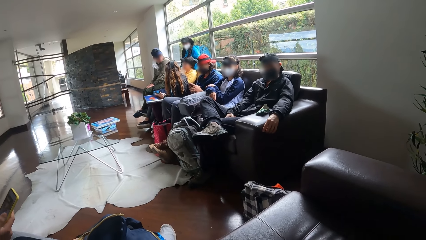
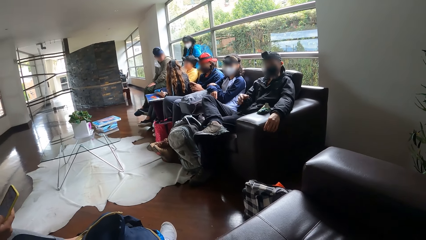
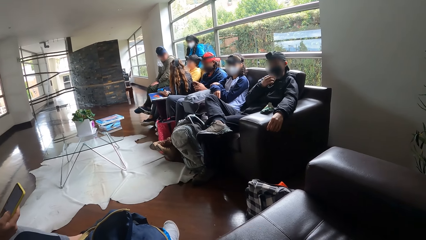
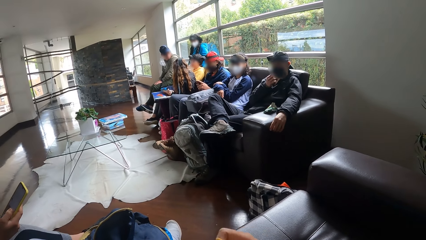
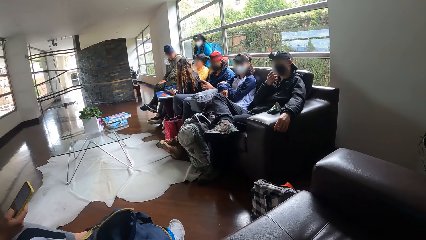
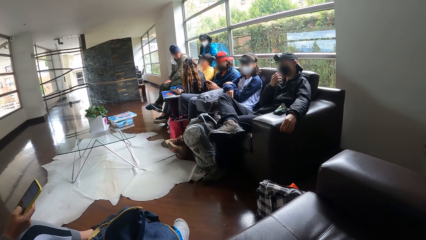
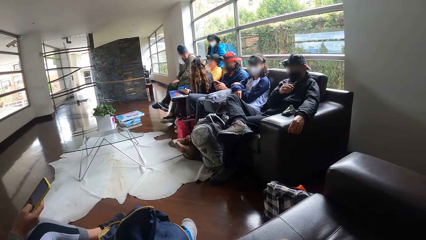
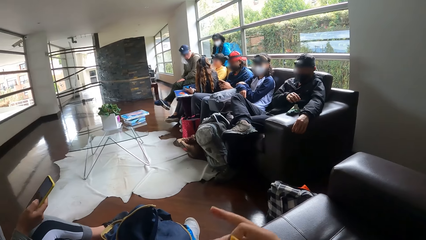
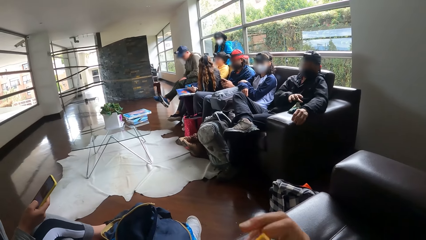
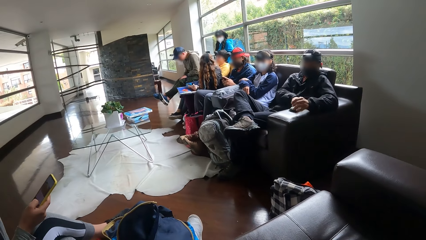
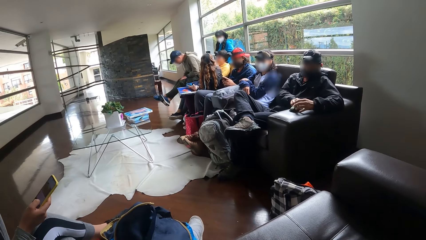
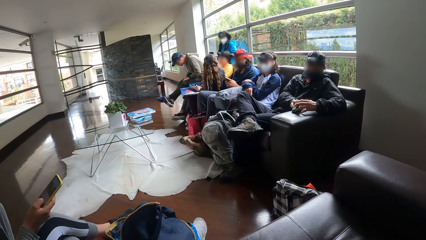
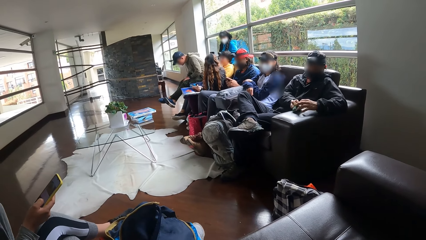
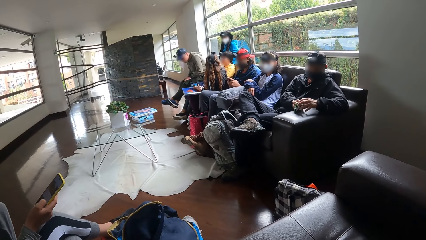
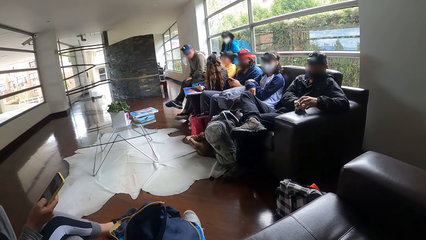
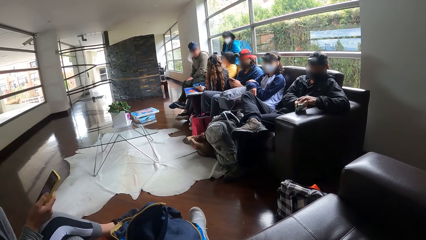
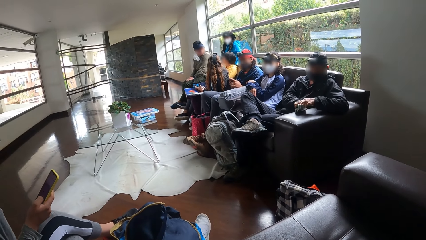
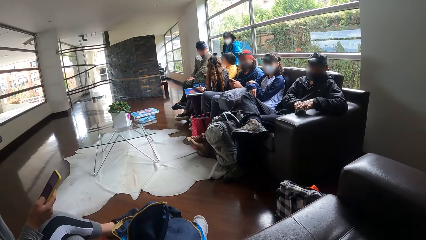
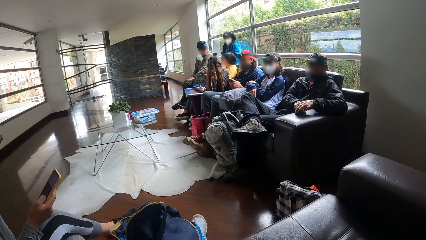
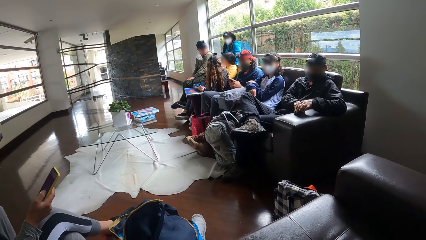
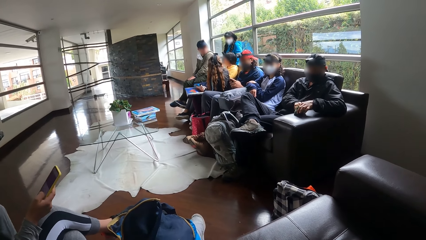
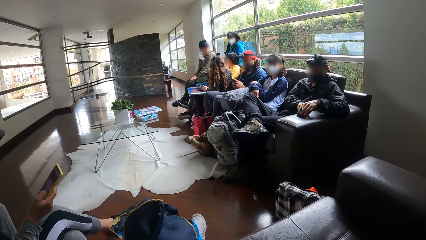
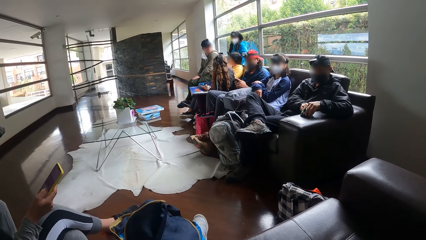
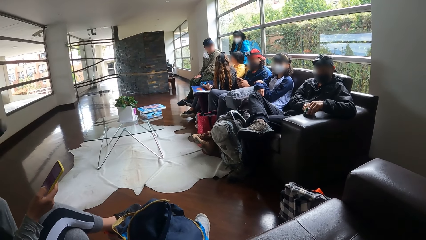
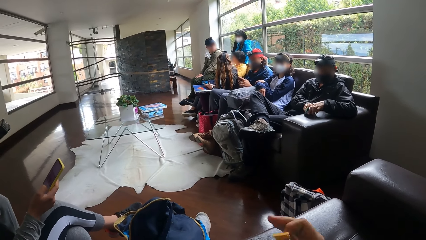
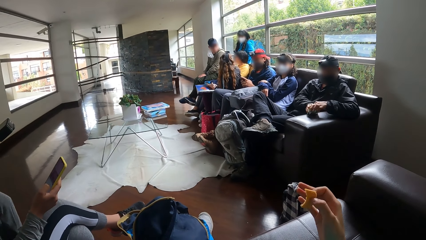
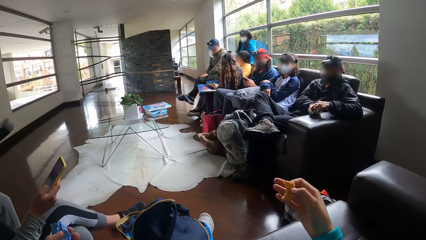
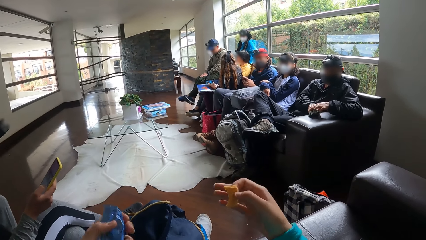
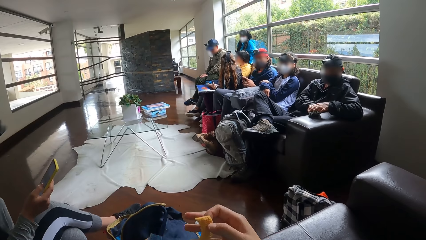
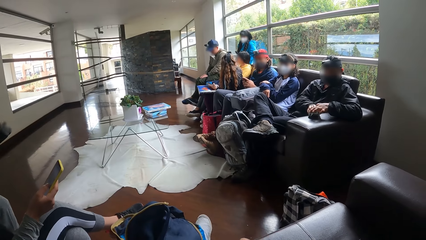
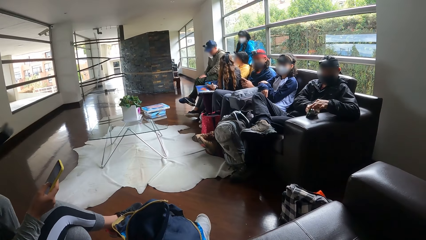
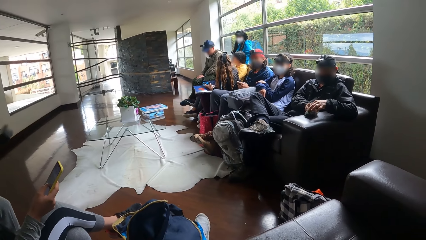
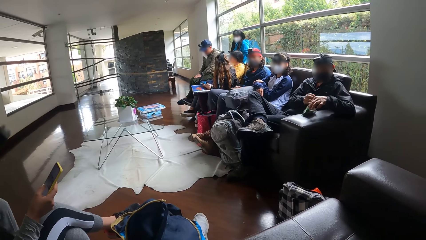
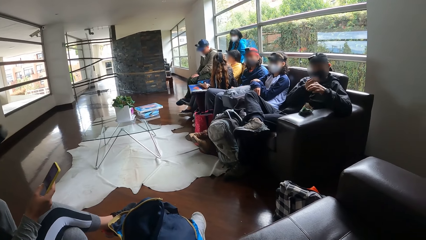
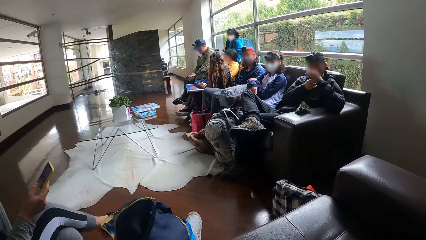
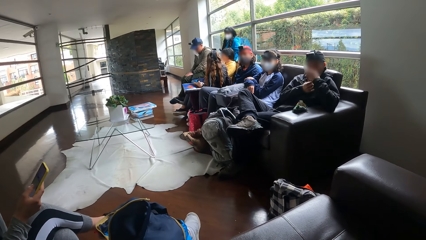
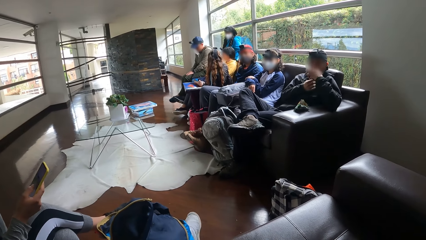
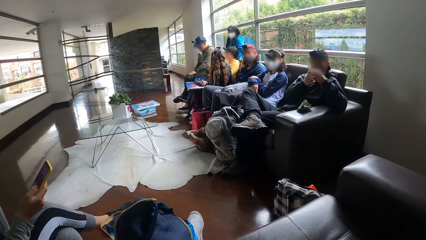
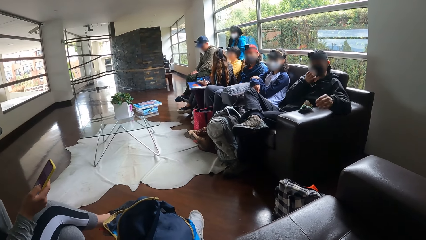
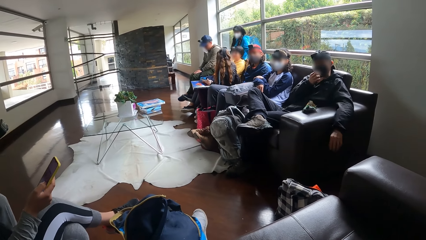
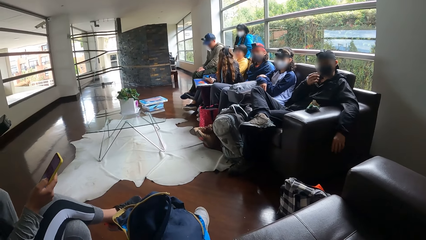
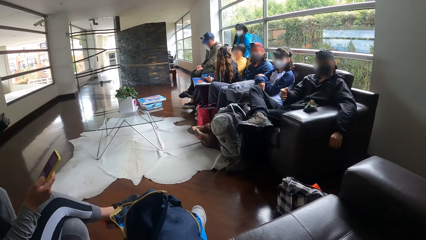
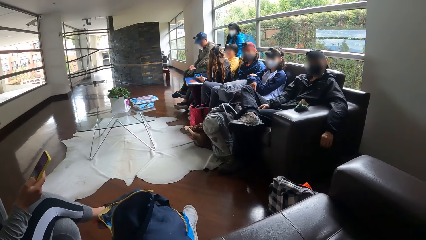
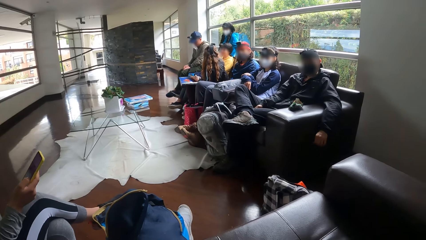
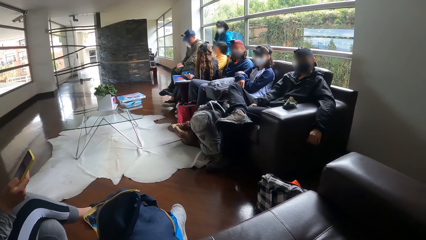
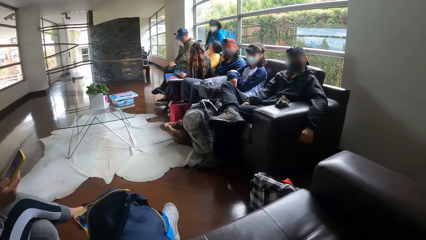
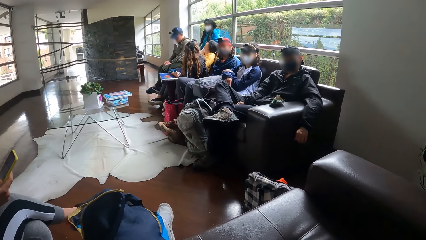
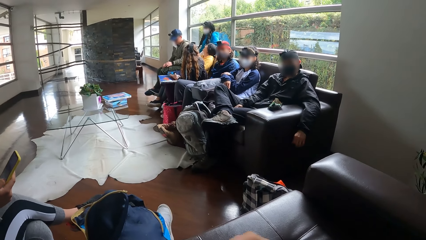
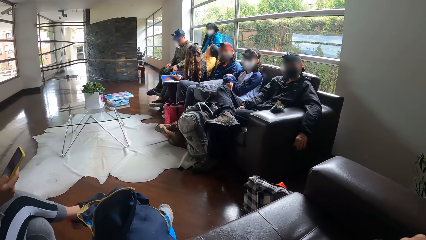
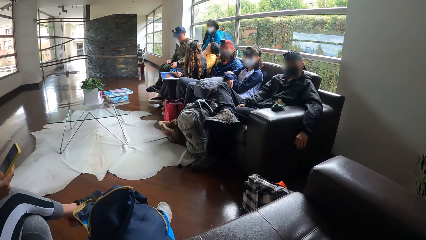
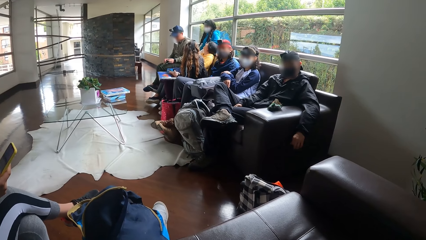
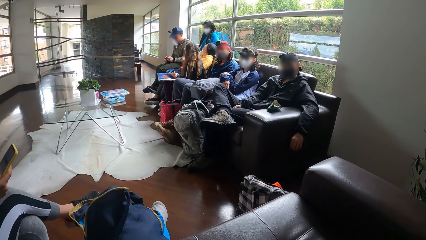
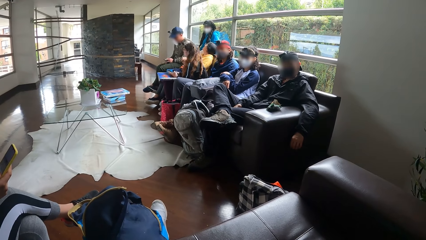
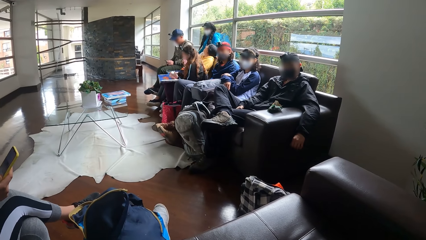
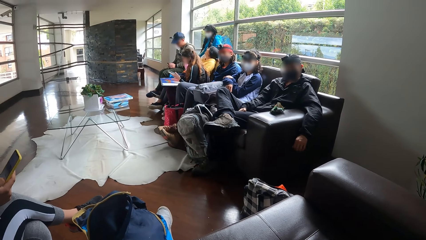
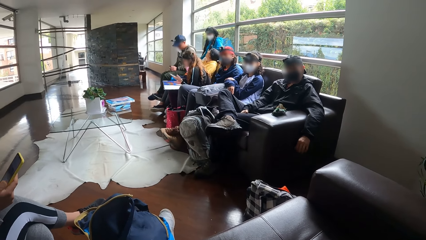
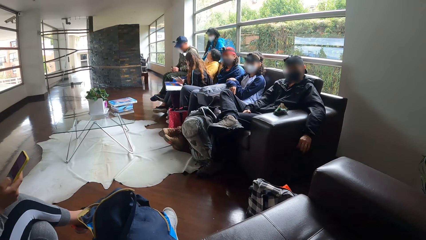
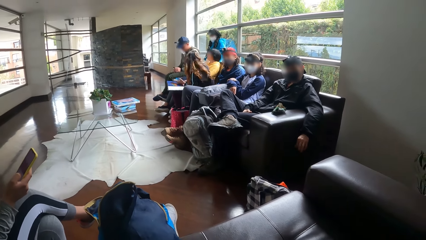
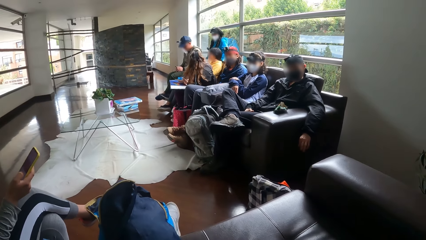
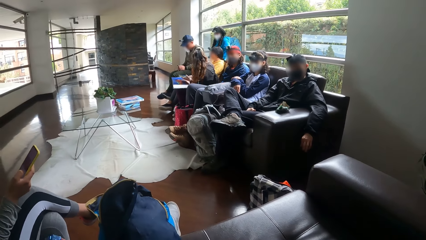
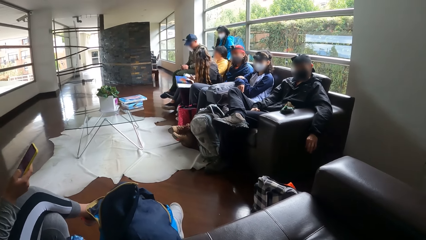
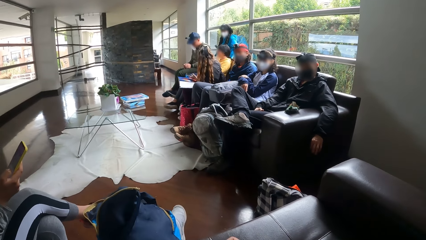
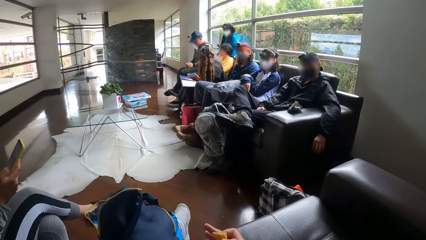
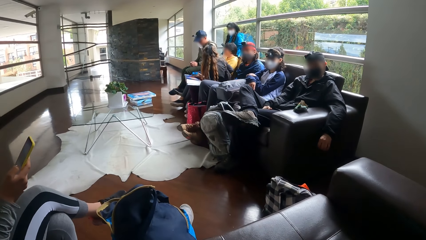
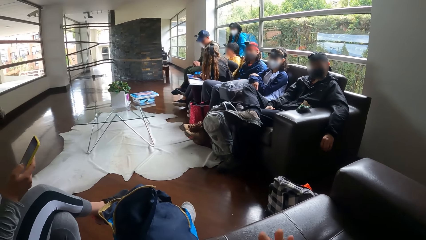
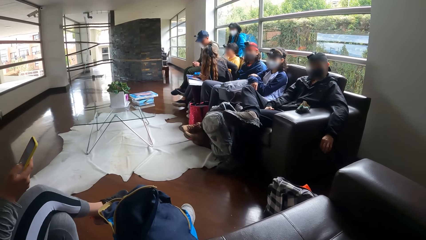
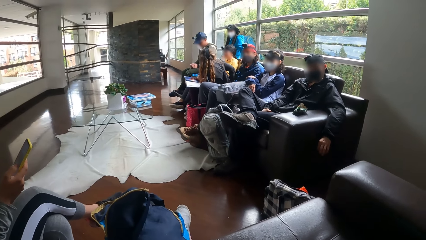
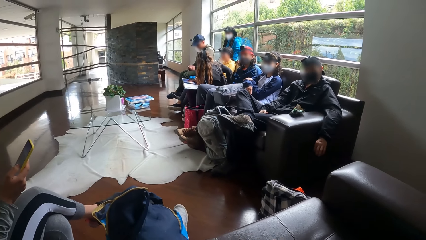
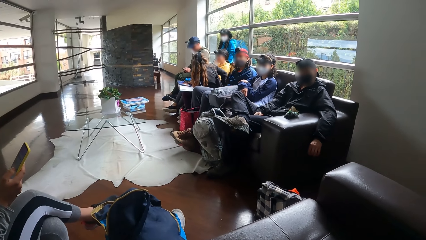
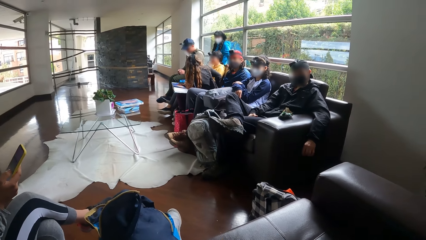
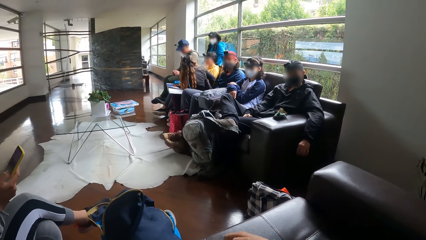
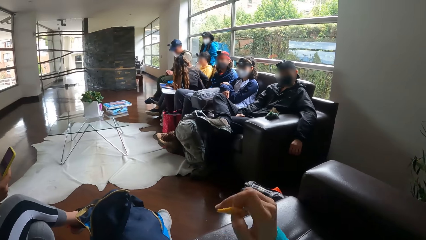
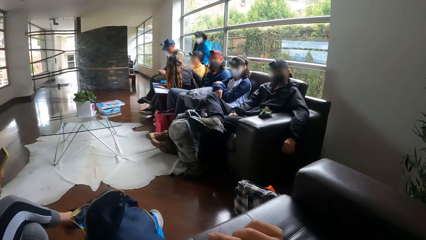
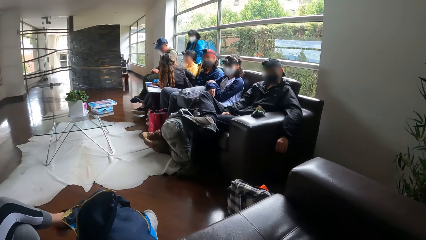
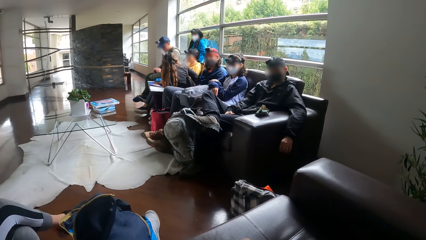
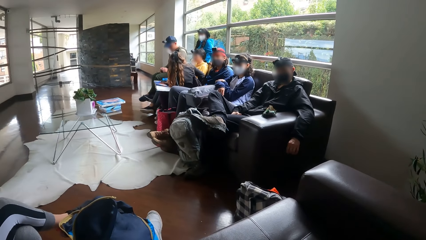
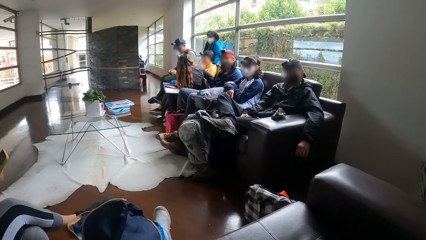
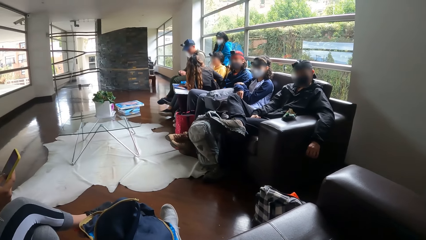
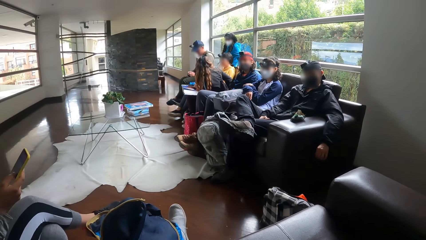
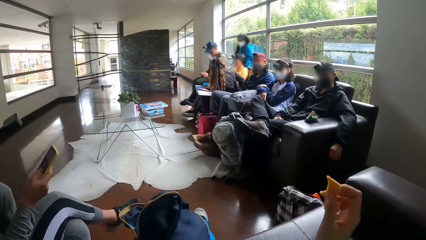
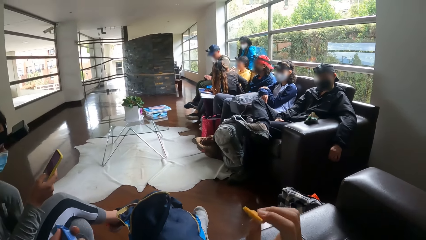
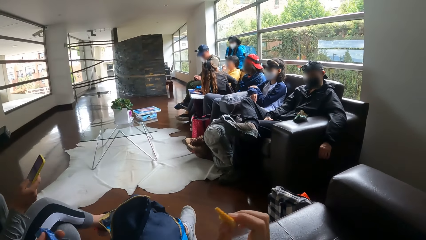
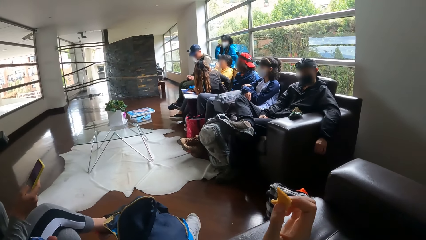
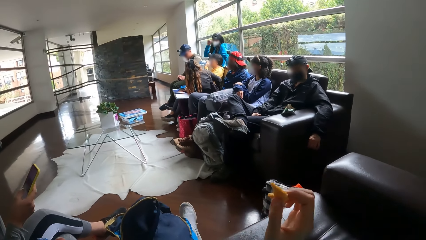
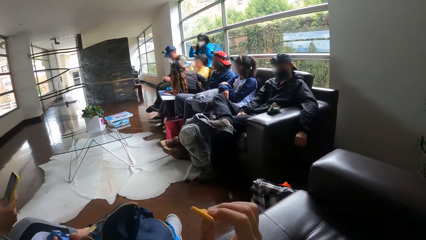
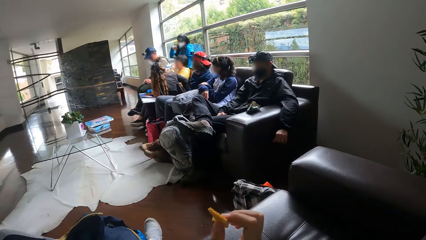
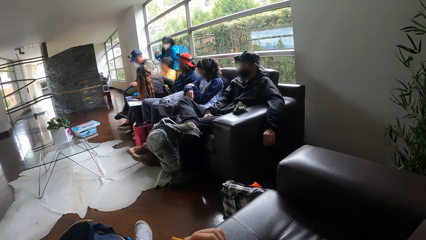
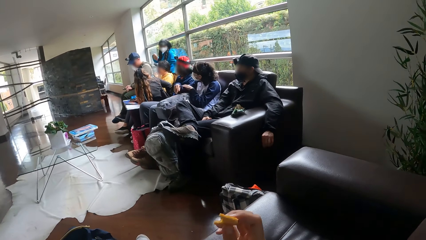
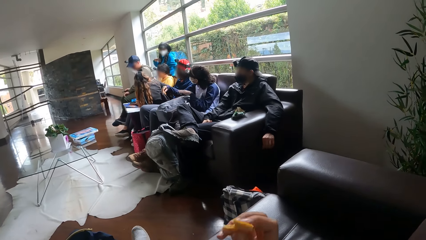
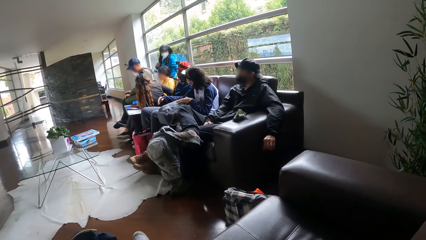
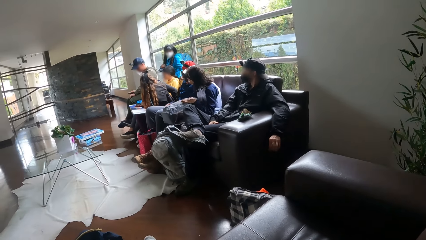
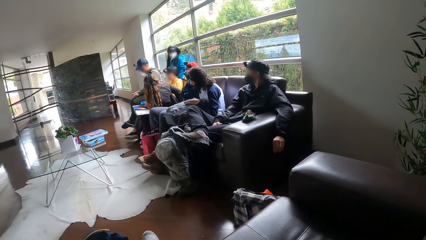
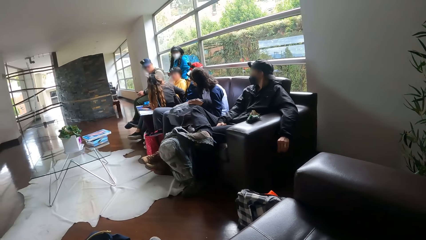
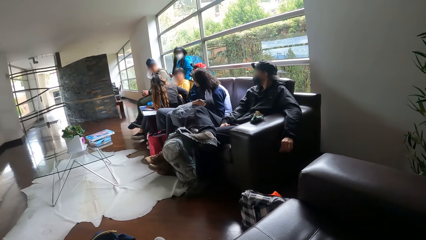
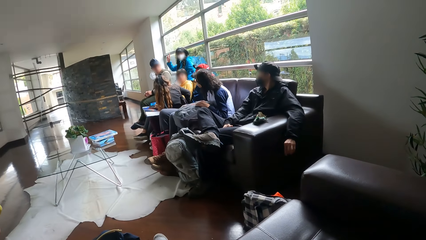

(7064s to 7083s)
A man nods his head. A lady scrolls the phone. The camera wearer gestures out with his hand. He gestures out with his hand again. A woman converses with another woman.
